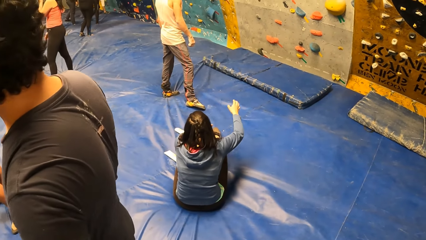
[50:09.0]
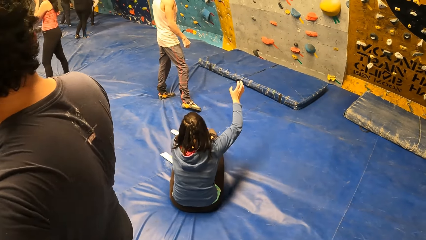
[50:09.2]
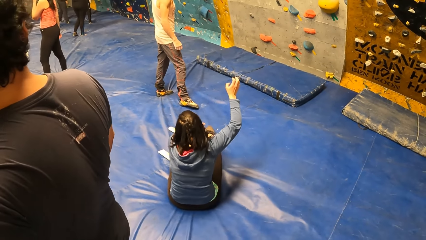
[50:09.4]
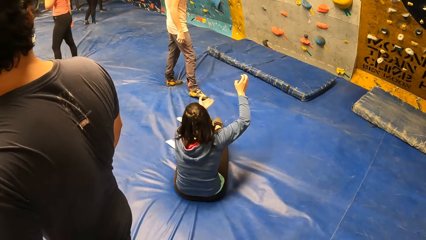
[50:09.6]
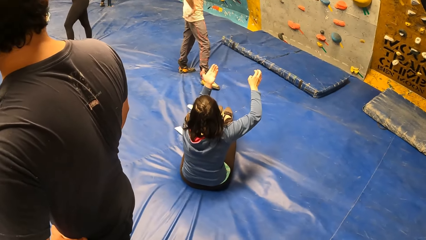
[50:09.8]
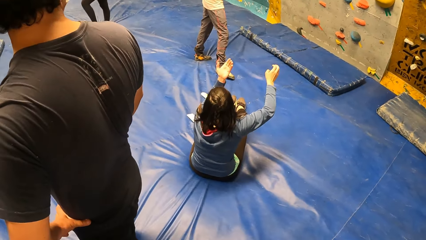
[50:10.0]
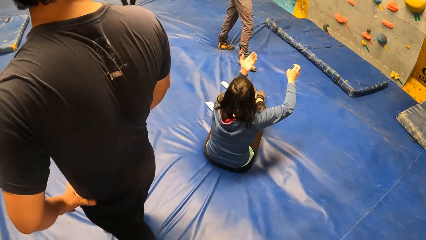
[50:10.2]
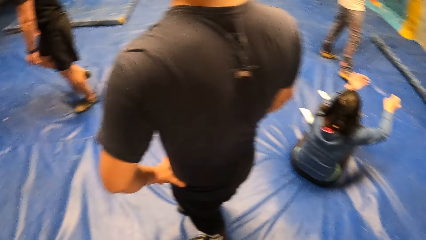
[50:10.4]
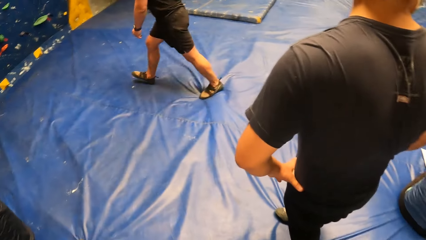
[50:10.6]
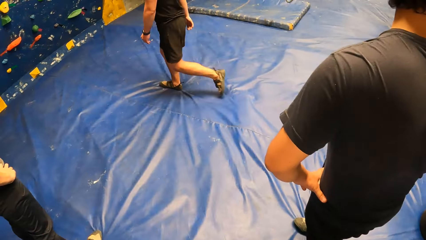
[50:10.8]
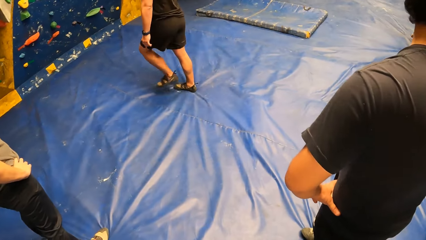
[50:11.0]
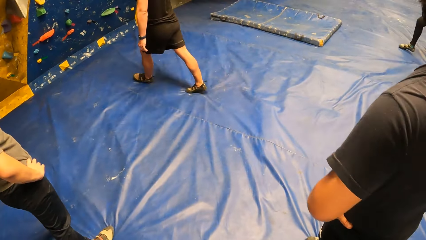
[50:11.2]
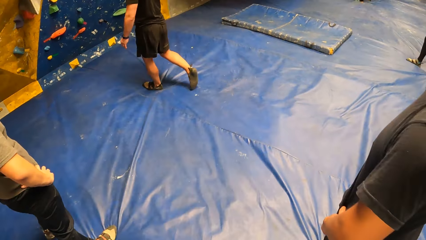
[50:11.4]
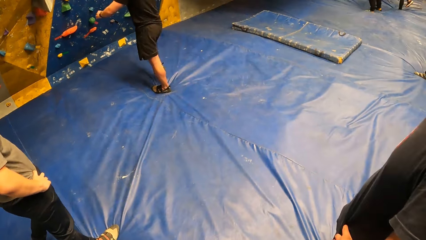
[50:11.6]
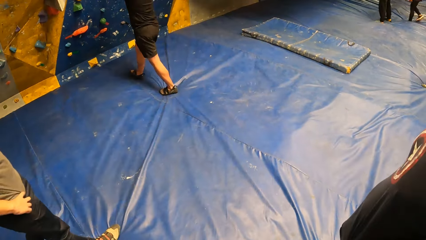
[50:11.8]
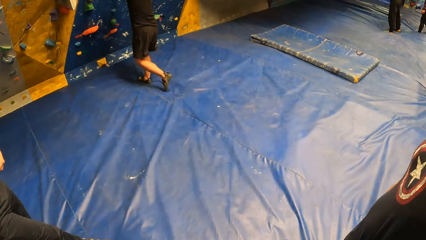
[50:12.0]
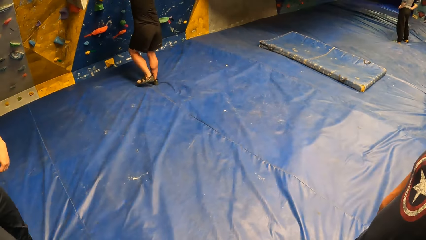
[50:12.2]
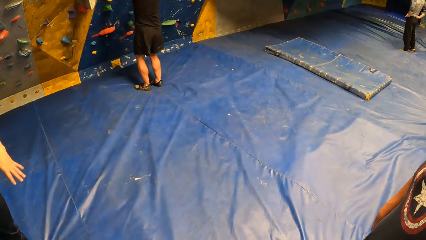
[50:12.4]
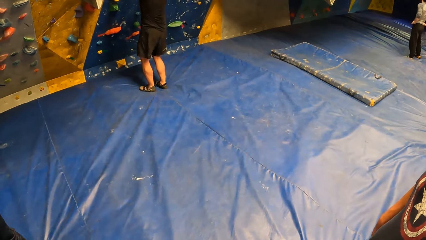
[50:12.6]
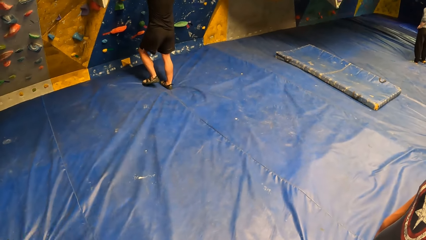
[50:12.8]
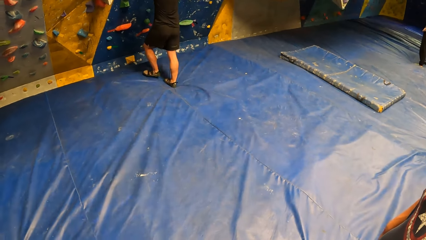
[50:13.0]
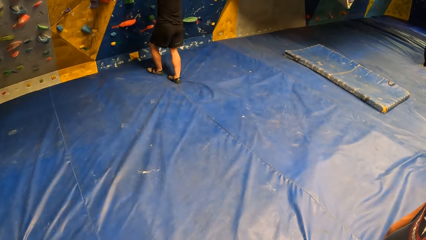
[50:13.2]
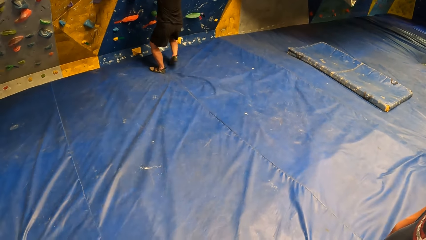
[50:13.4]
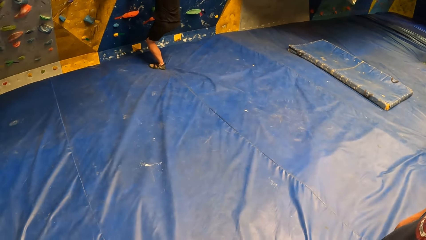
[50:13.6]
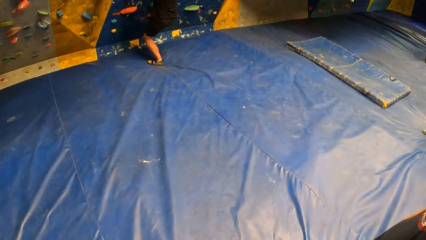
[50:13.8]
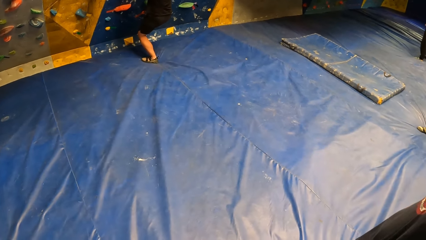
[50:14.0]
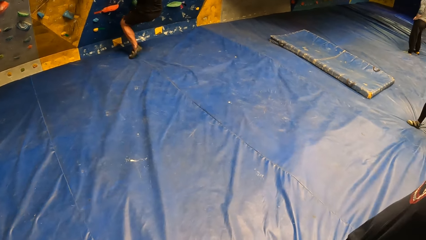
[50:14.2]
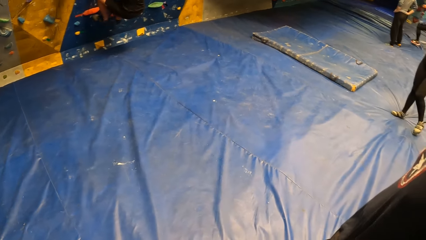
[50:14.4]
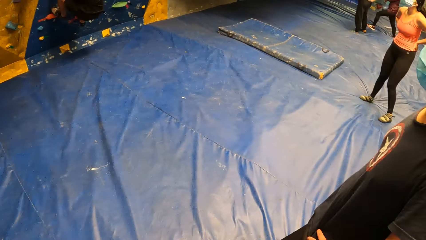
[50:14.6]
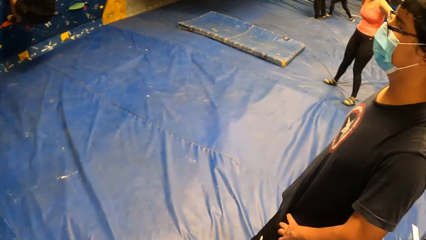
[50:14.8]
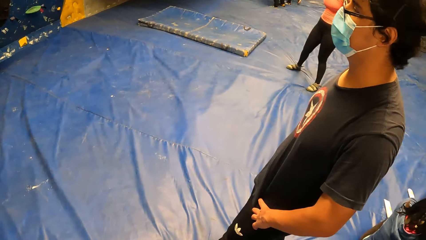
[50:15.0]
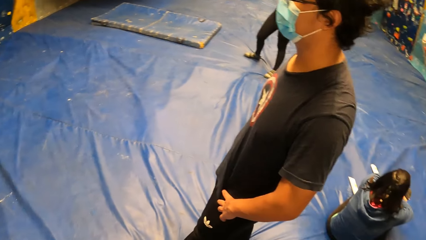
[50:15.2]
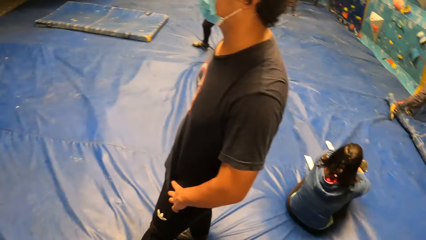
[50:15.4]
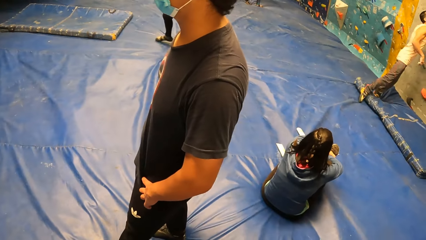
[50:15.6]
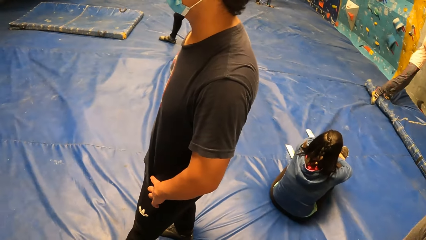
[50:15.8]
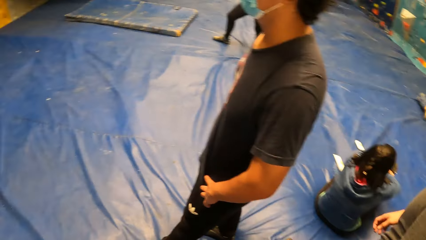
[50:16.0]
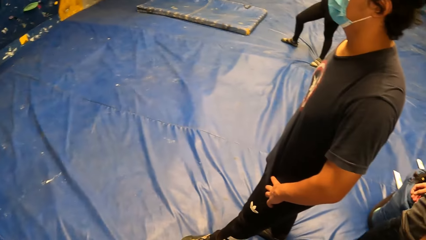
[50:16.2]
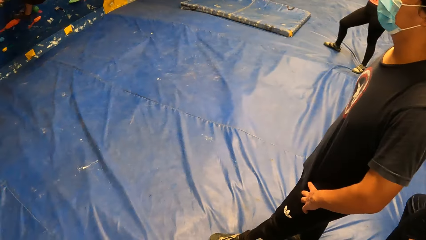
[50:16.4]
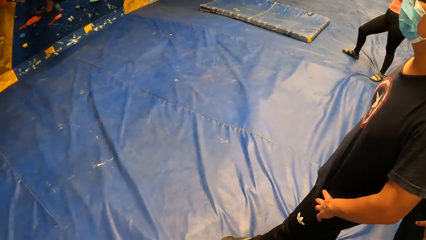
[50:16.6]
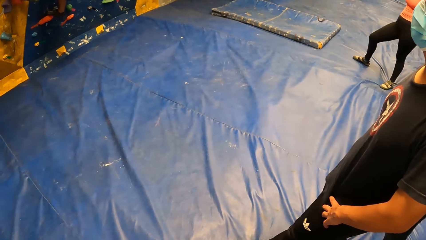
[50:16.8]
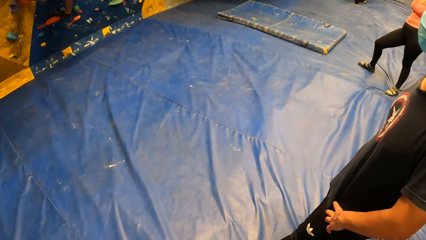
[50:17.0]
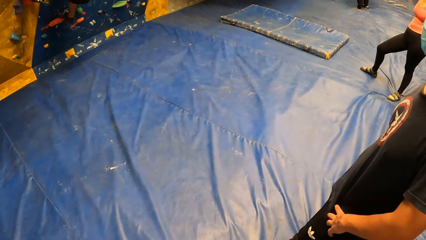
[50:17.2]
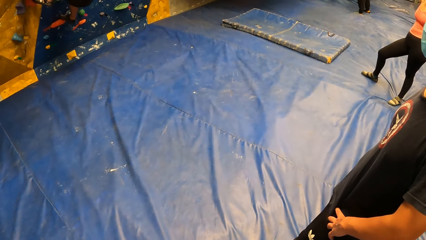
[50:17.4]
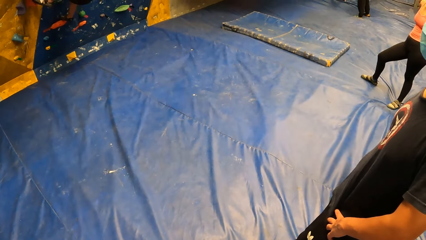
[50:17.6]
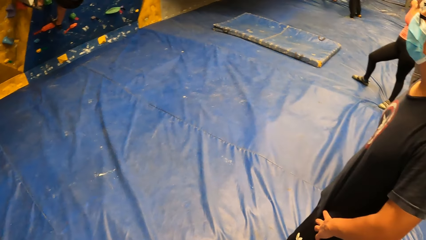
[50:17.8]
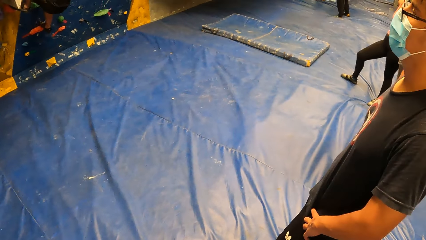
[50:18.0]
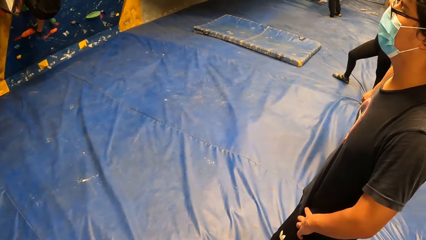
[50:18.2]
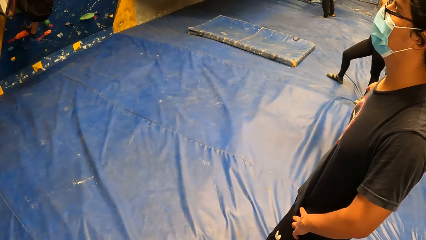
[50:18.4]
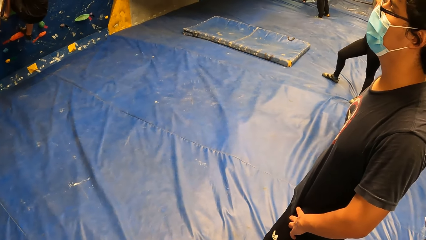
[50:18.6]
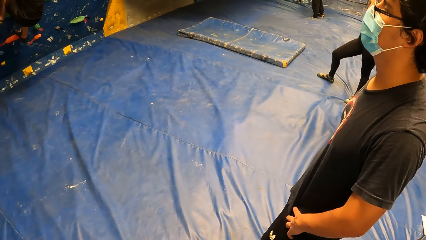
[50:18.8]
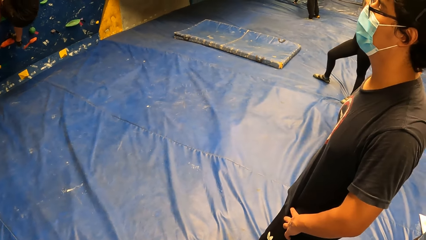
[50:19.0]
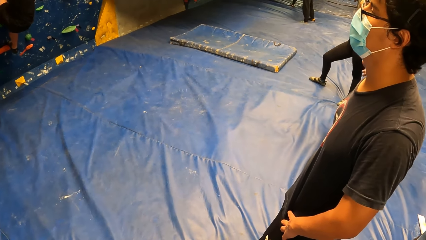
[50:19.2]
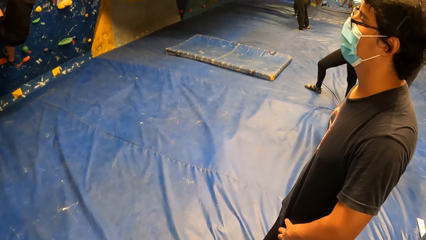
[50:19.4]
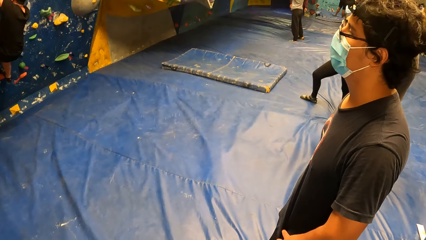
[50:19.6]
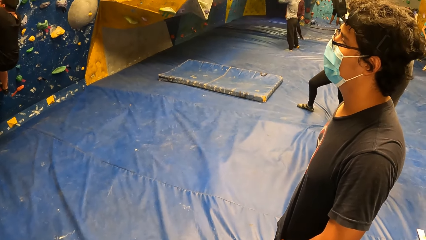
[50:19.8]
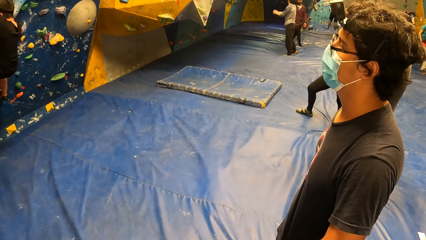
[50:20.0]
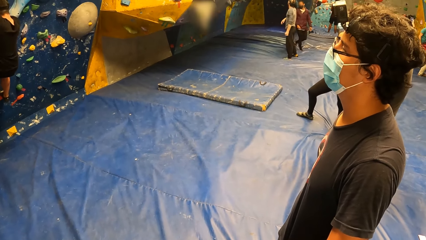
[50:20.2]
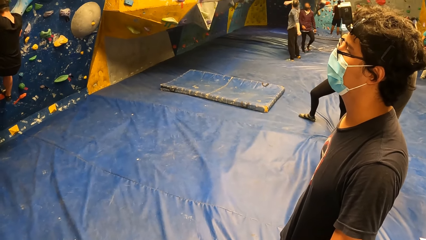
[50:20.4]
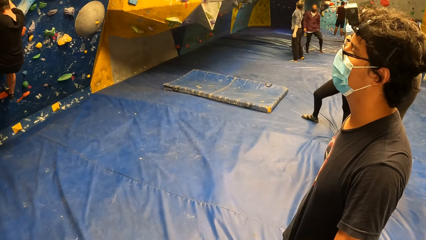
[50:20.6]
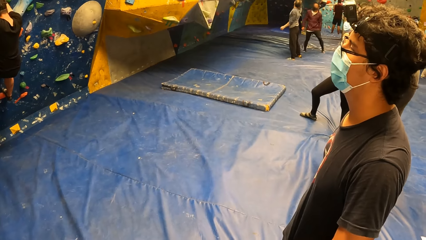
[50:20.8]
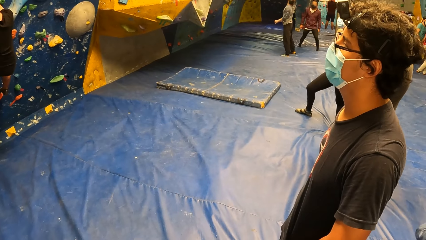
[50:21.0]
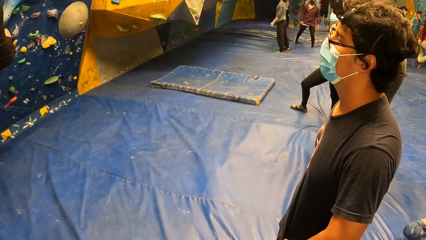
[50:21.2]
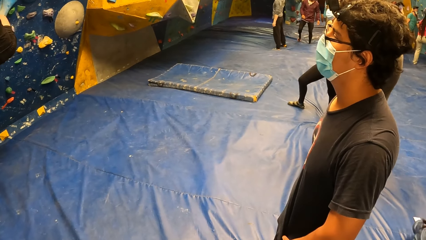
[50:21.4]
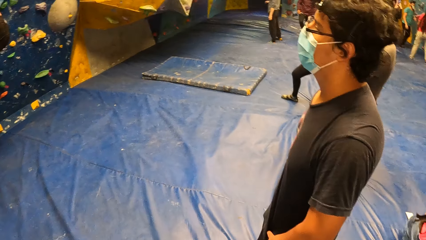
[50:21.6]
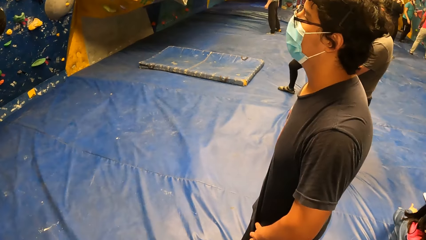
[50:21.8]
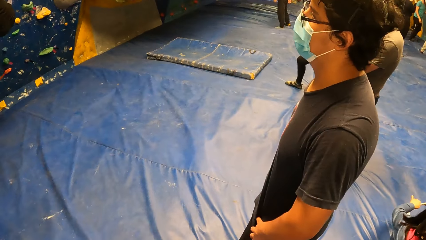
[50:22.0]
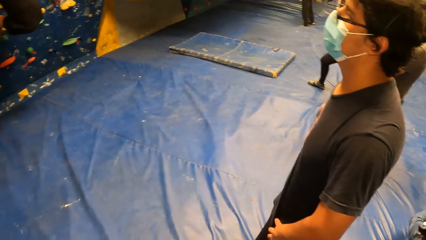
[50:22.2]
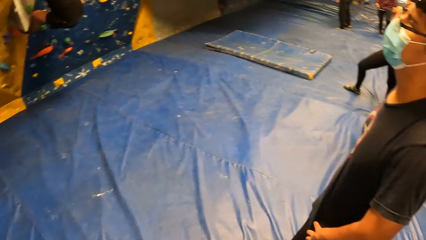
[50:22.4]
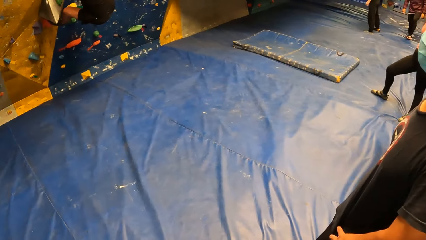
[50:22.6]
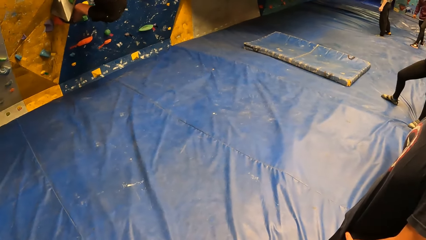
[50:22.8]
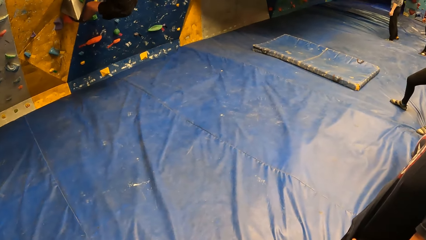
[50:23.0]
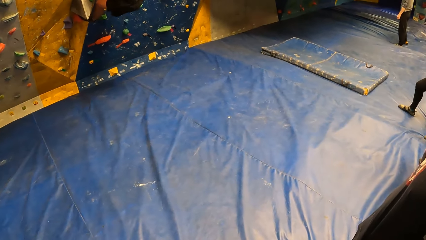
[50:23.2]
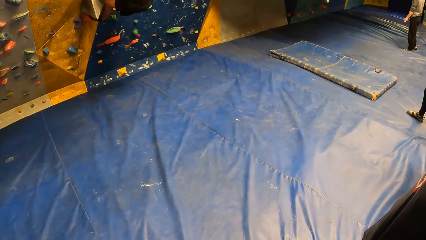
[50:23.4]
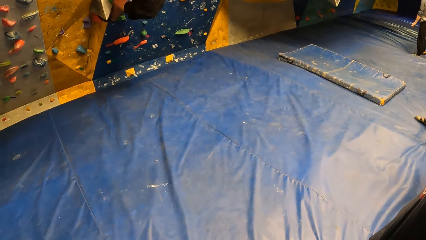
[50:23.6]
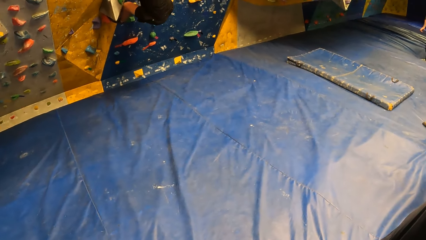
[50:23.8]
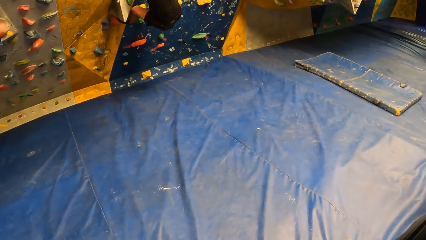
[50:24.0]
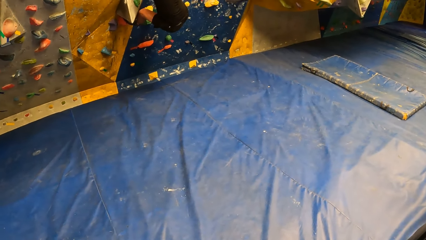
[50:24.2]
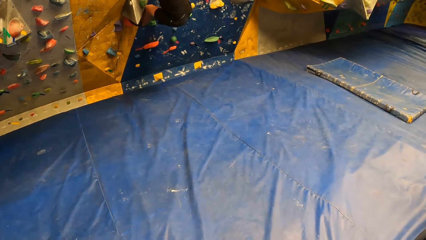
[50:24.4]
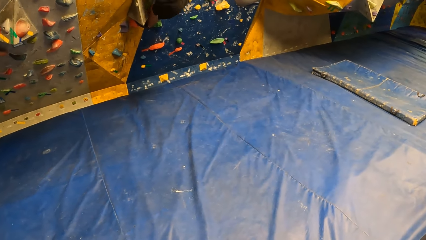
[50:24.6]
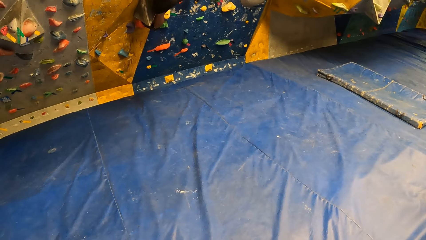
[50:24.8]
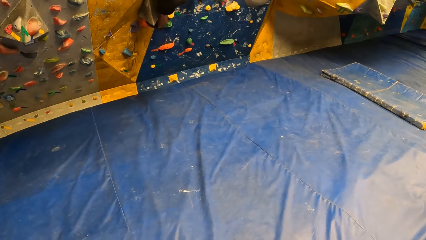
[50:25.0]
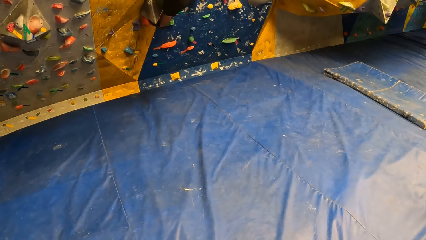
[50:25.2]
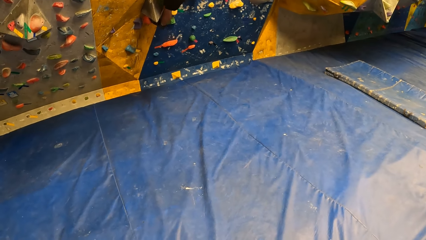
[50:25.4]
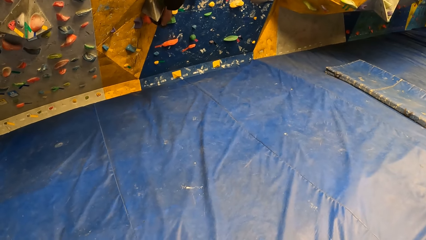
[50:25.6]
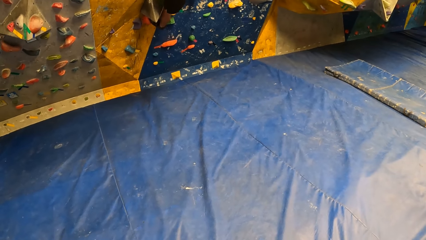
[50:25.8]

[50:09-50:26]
A woman raises her right hand. The woman raises her left hand. The man climbs the bouldering wall with both hands.
